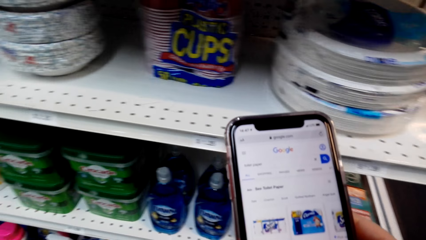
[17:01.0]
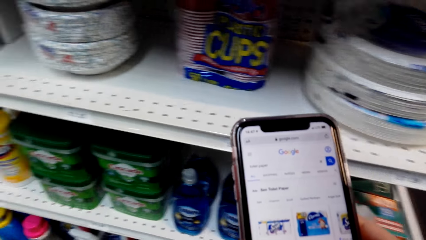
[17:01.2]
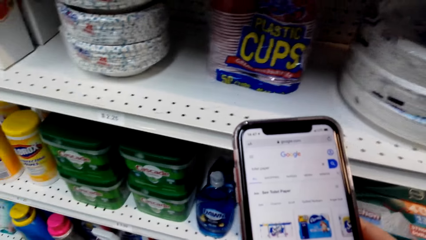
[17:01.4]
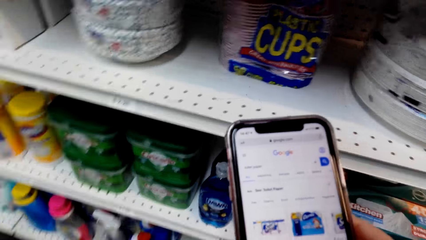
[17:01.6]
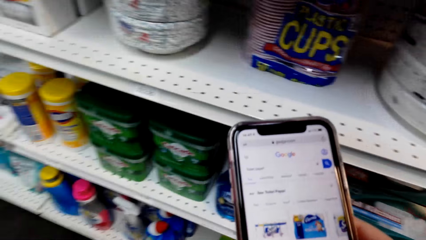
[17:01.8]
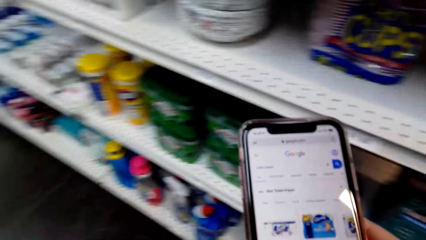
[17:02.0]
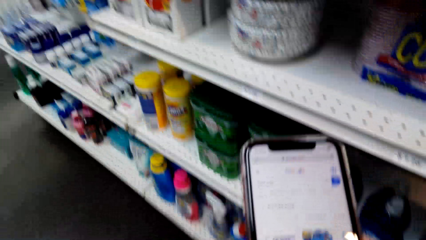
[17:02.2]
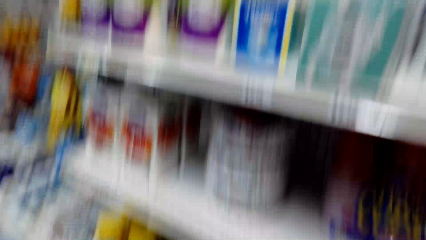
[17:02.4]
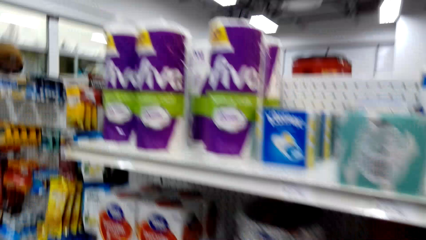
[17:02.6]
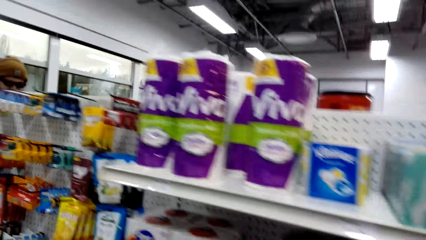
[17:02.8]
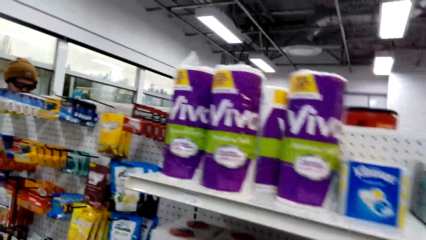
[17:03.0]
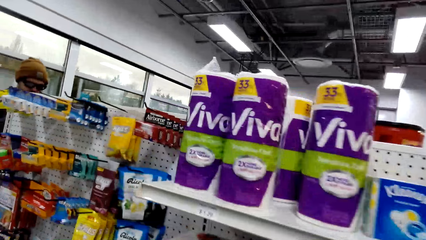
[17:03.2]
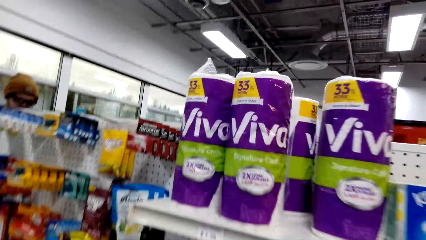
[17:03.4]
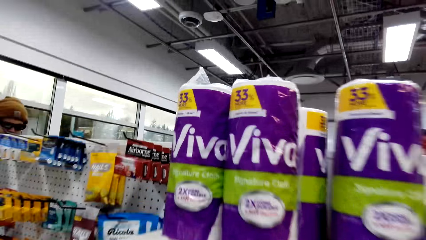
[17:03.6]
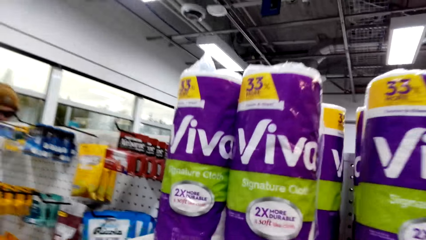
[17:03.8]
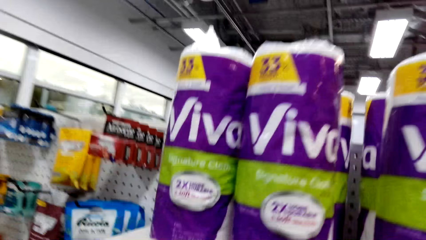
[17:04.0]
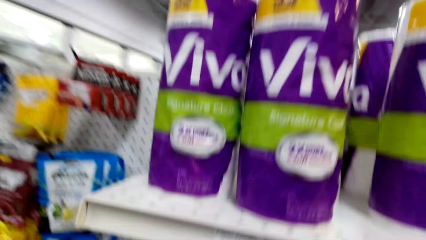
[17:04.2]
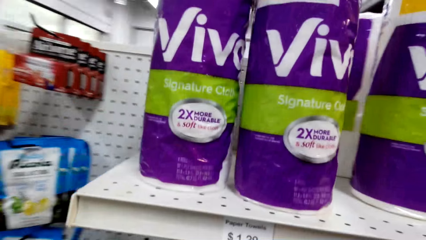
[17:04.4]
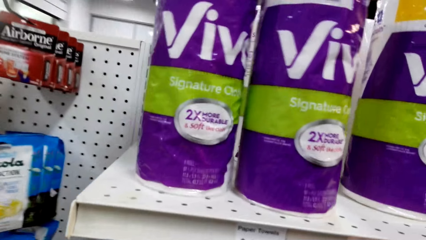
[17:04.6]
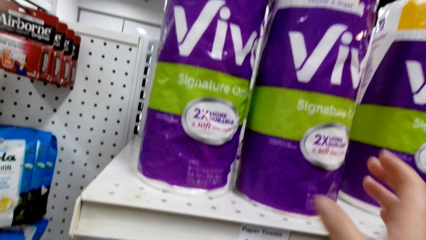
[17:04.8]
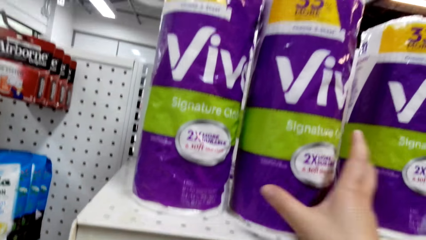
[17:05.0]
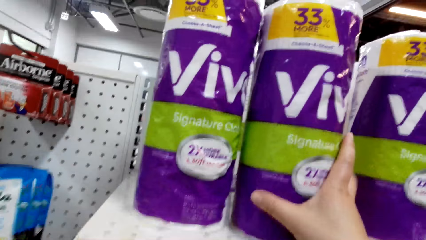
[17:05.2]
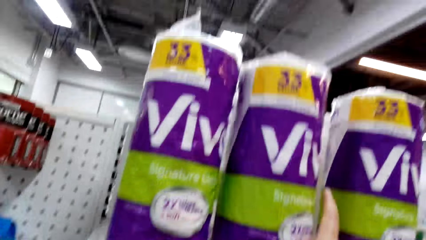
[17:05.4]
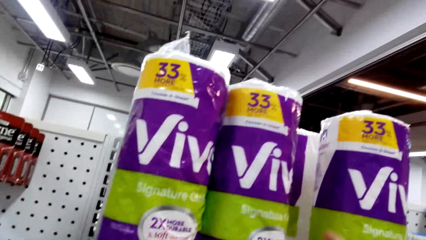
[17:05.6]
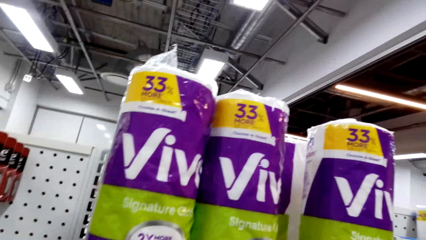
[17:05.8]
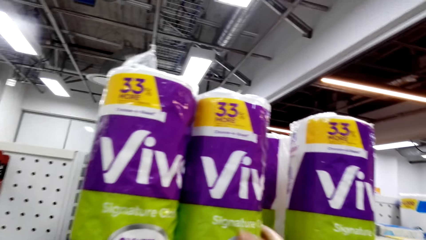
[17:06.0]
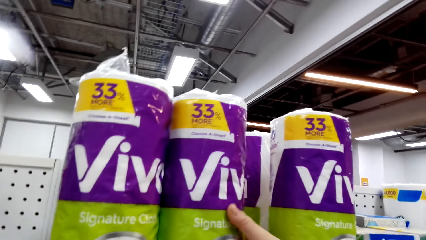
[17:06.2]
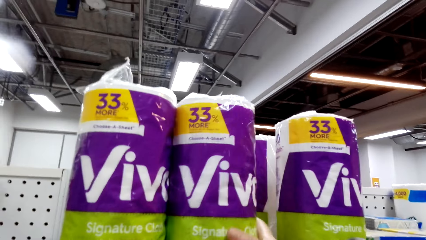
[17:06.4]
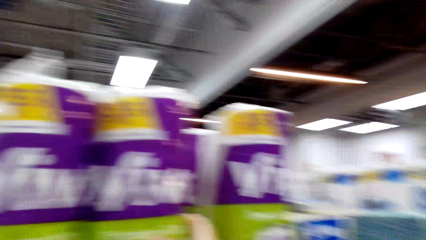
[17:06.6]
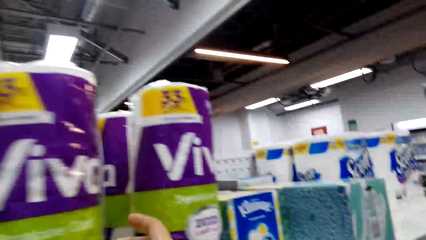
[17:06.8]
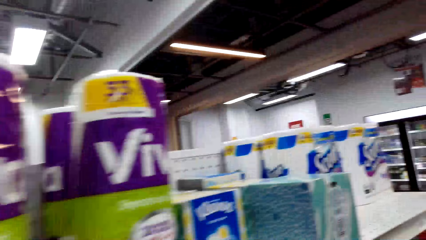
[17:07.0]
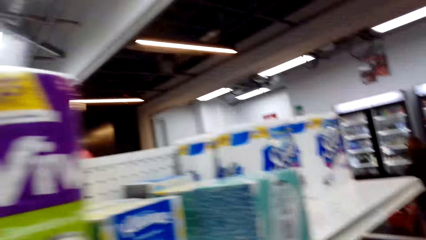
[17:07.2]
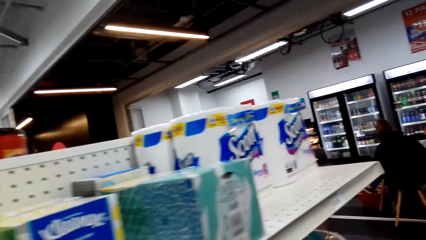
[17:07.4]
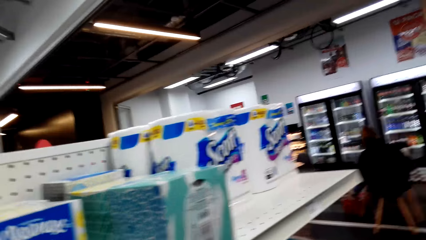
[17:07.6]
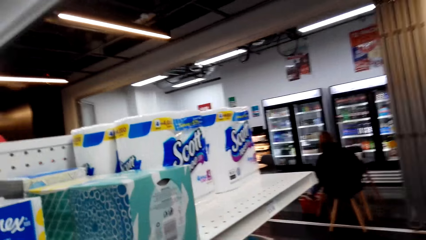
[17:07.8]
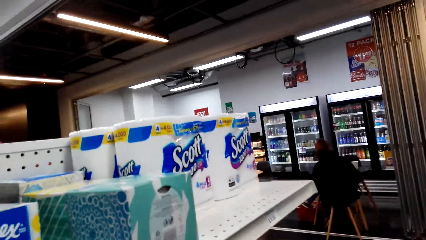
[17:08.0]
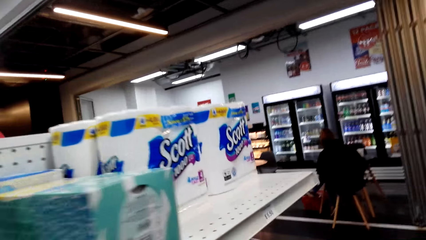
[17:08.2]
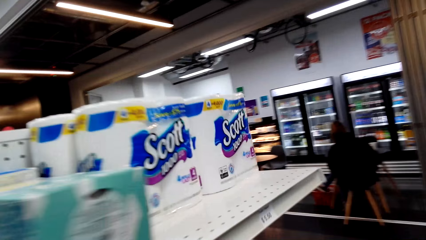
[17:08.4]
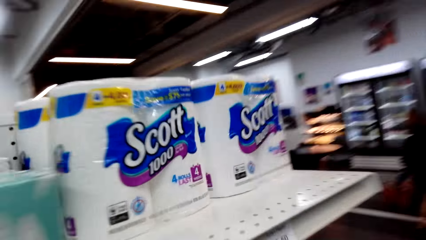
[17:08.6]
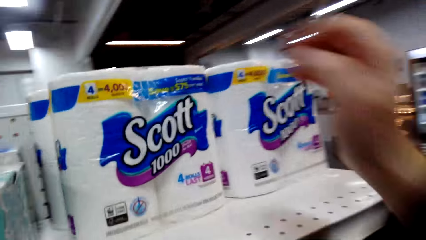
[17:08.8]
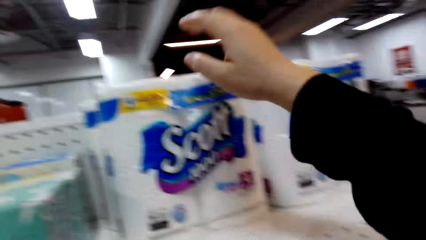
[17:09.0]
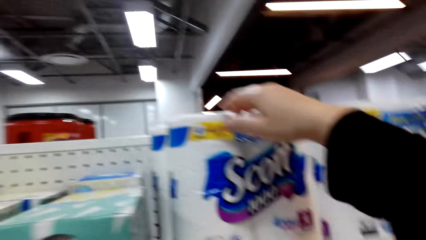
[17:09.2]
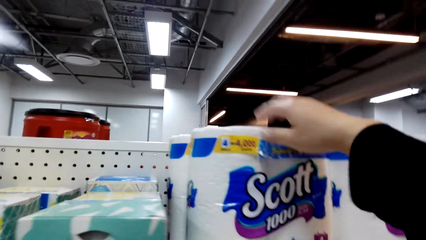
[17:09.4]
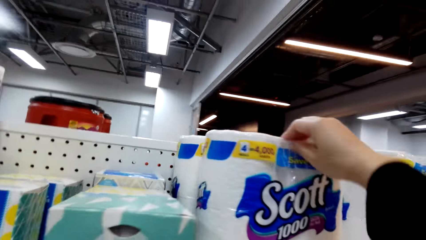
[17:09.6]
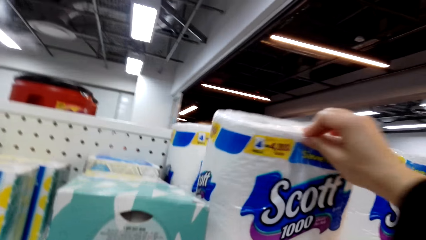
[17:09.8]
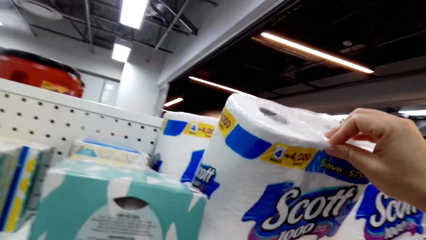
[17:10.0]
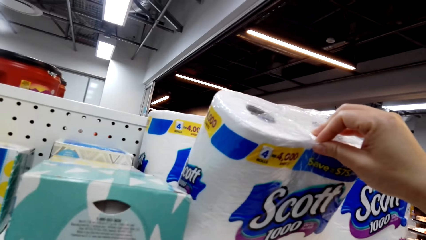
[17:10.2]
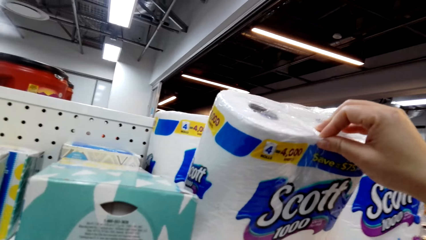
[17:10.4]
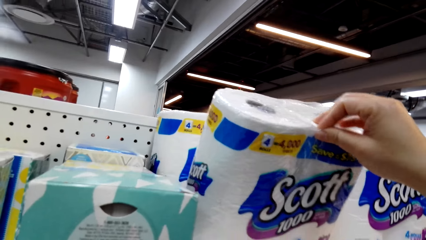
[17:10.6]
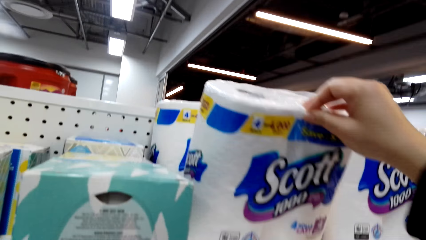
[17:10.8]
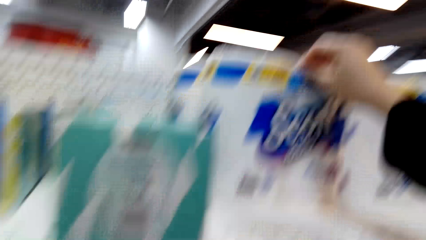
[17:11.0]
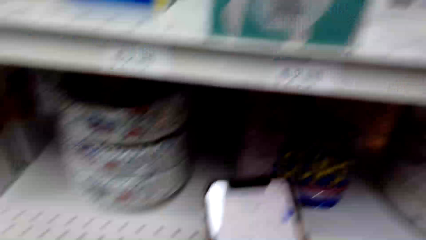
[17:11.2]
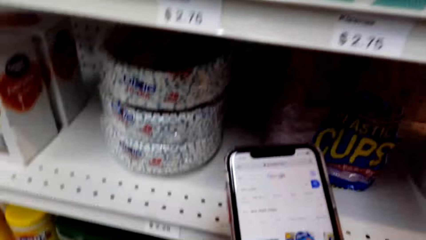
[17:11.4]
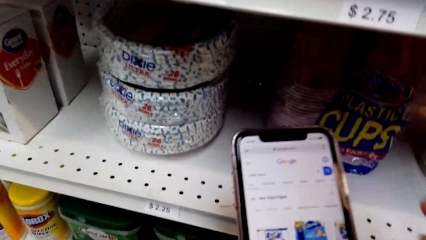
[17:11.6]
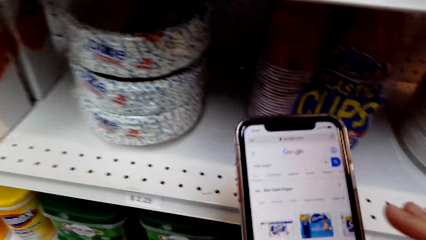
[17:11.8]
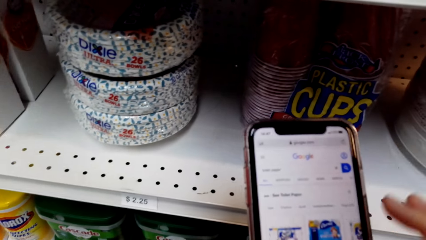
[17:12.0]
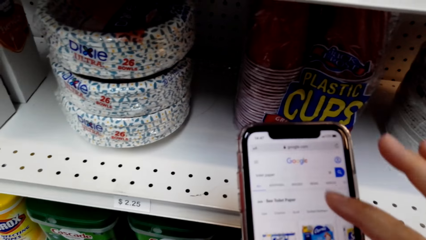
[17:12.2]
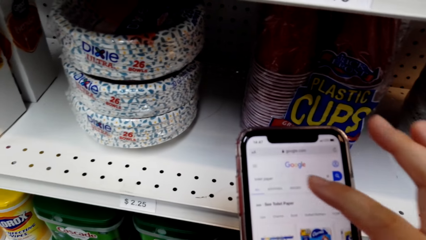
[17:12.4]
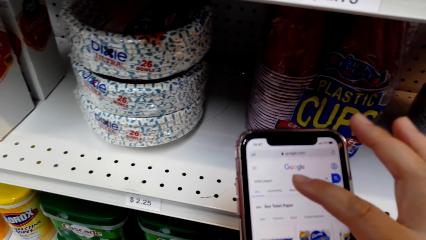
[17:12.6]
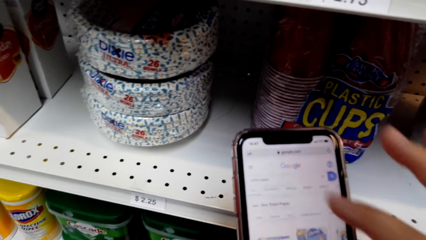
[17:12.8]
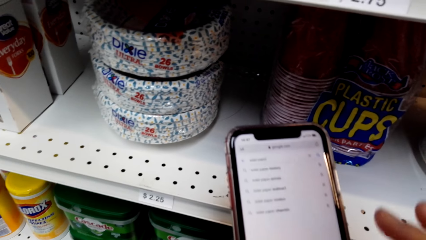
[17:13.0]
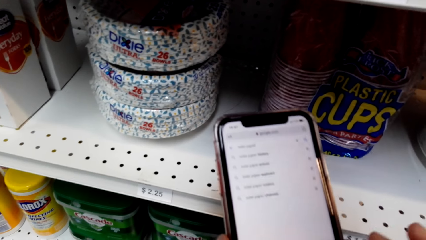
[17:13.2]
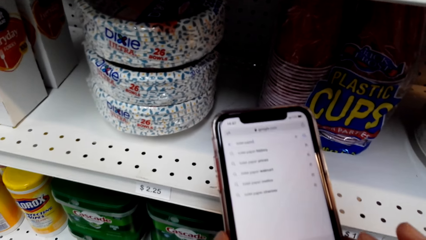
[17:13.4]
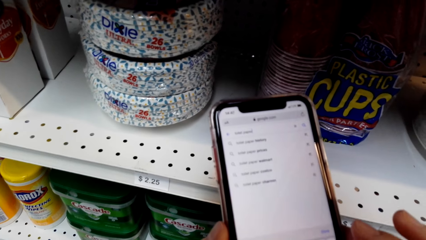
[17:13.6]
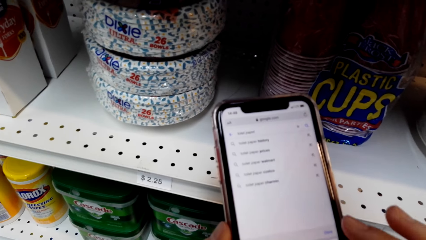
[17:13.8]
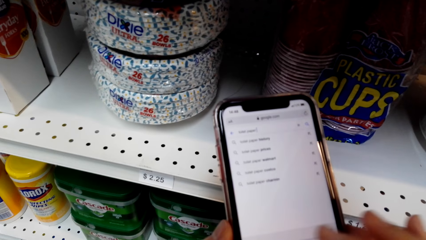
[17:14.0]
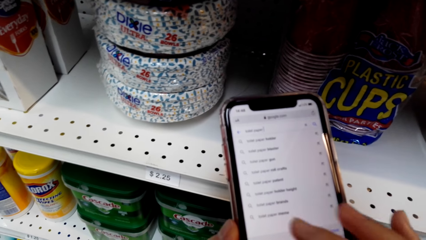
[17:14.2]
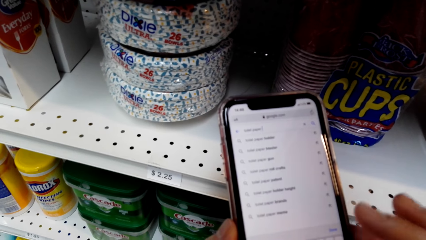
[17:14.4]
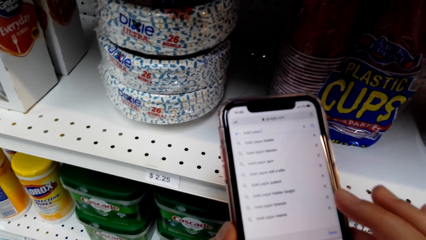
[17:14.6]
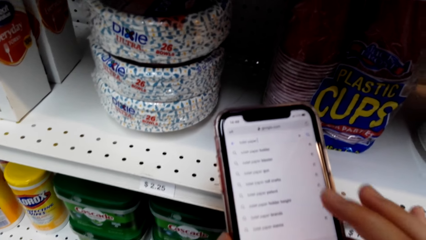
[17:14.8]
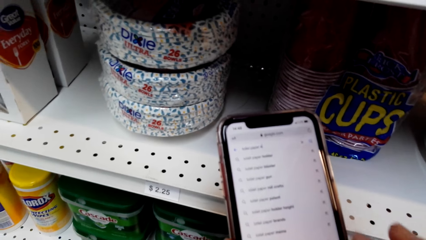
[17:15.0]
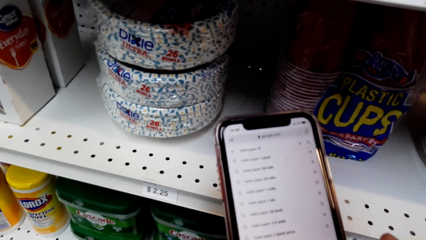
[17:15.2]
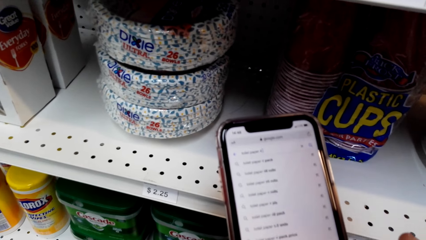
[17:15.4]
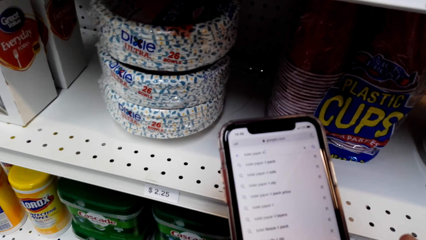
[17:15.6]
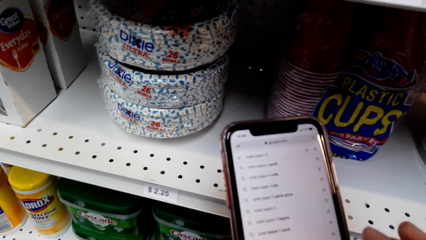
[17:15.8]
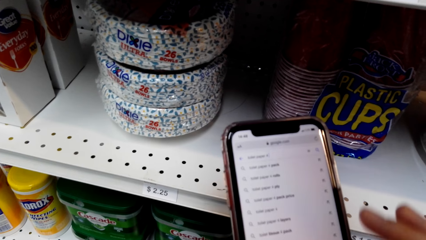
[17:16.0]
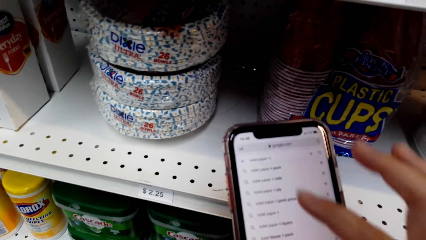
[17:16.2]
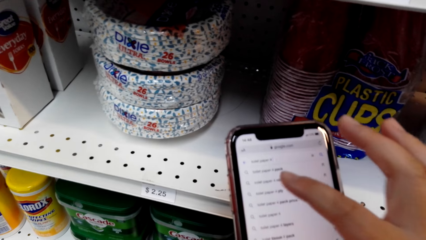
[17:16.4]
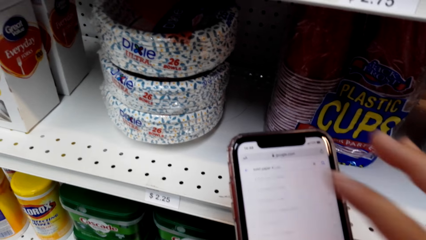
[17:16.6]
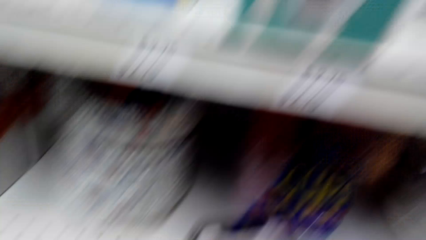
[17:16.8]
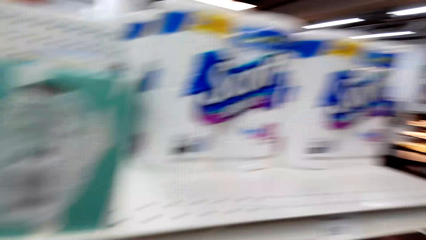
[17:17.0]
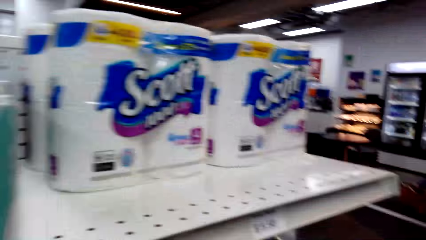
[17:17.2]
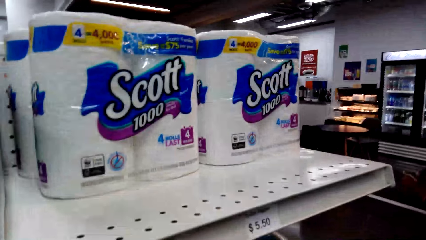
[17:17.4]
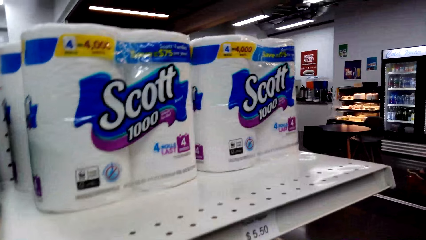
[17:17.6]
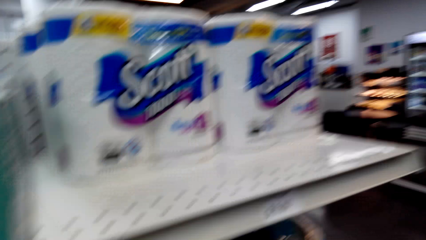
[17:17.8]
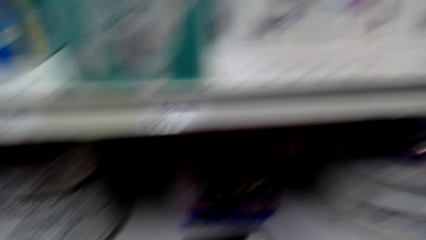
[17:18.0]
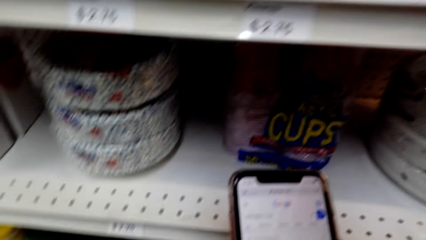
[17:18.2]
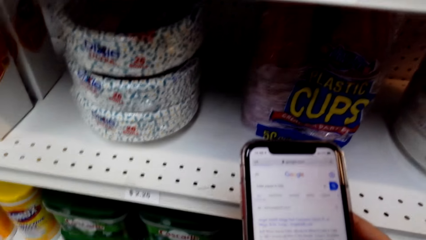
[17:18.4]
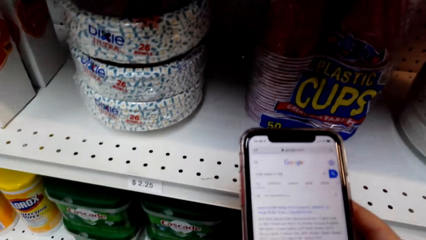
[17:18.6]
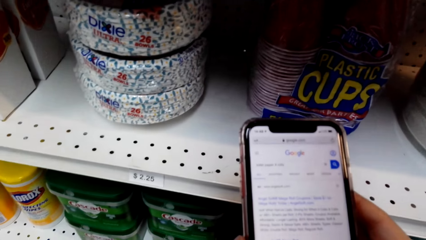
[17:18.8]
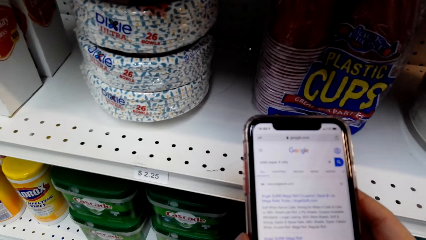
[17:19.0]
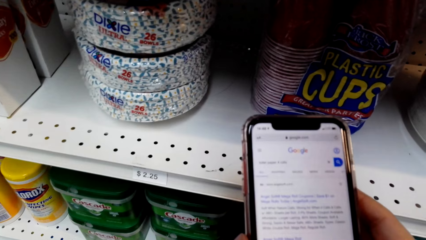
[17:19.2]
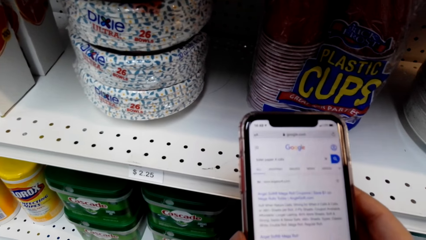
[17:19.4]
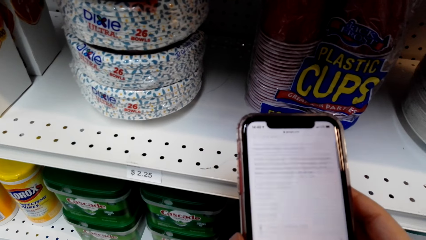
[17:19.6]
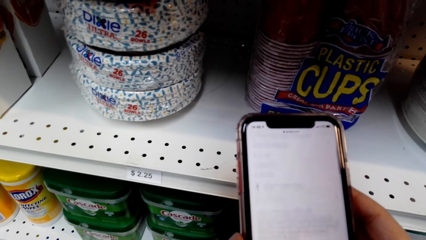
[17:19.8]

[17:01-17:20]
The camera wearer looks at the Viva rolls. They touch the Viva rolls. They touch the Scott rolls. They operate the phone.
